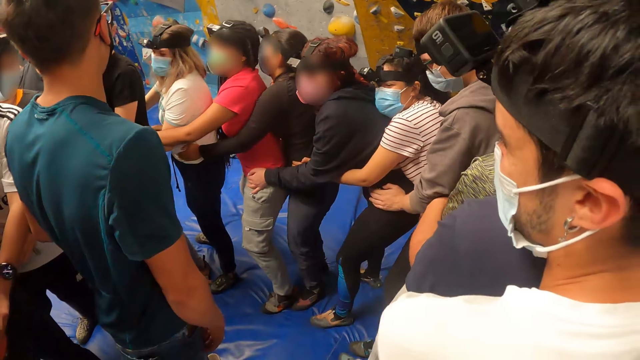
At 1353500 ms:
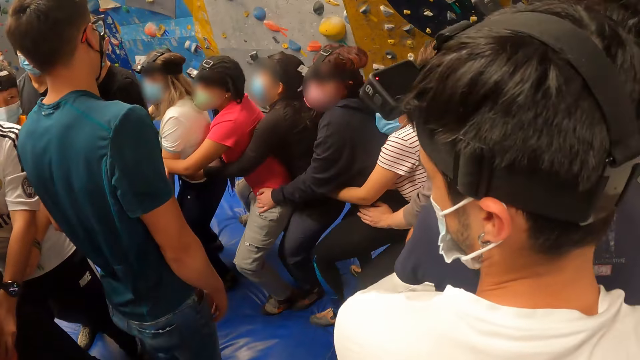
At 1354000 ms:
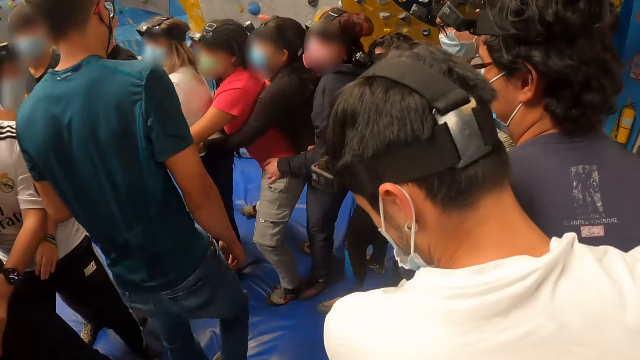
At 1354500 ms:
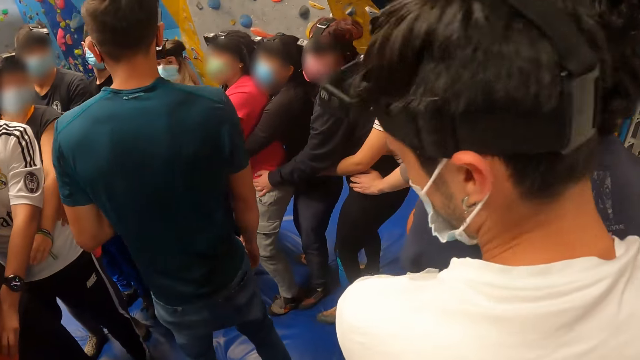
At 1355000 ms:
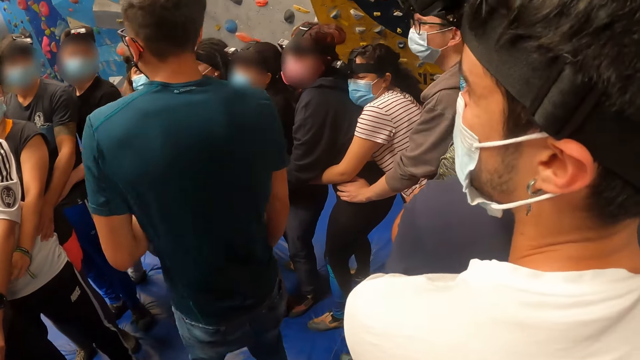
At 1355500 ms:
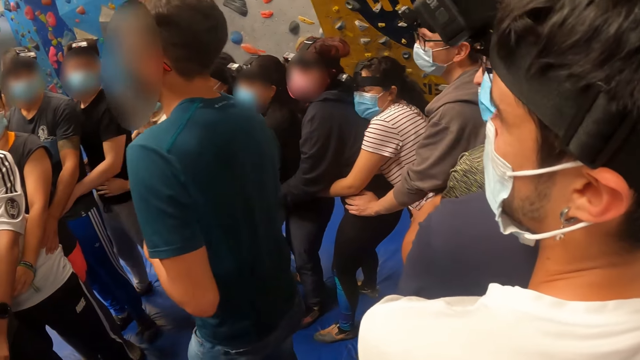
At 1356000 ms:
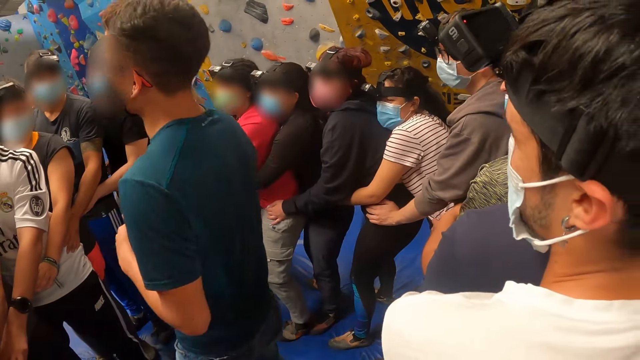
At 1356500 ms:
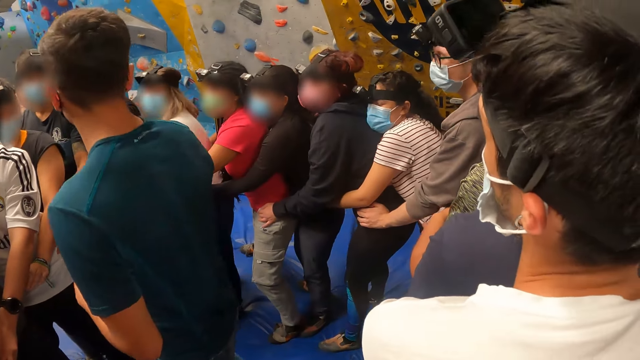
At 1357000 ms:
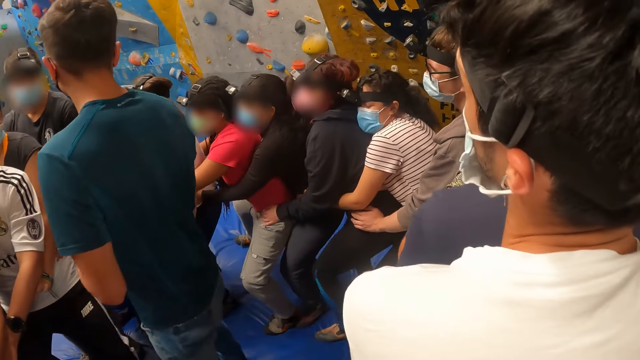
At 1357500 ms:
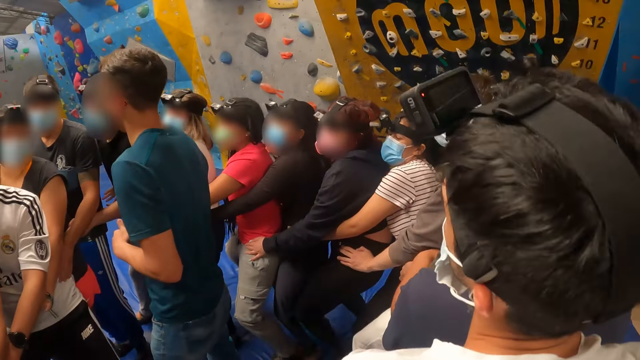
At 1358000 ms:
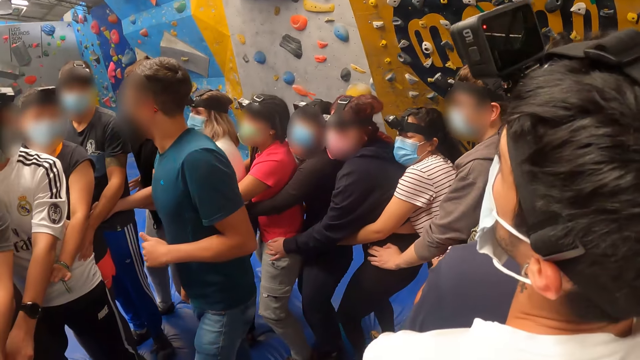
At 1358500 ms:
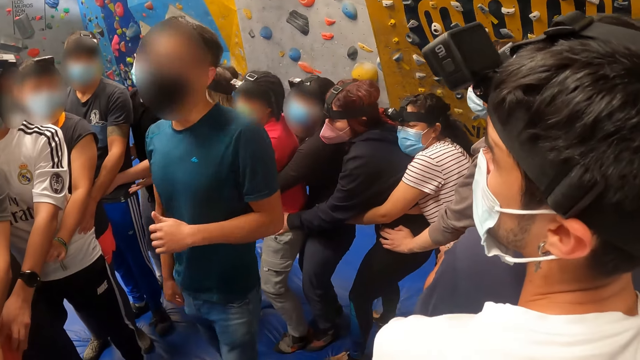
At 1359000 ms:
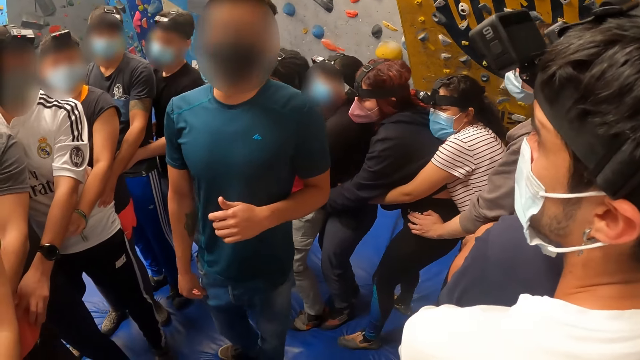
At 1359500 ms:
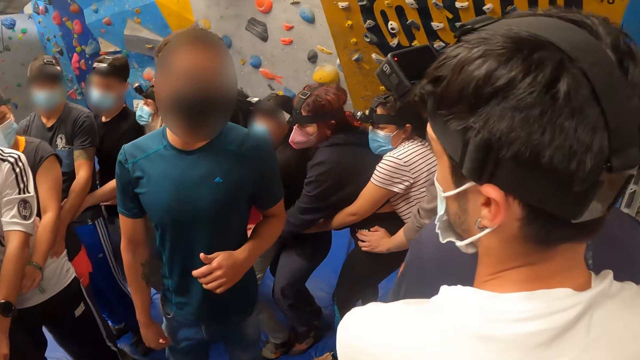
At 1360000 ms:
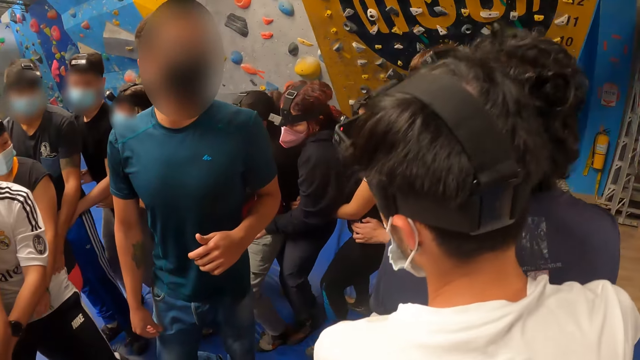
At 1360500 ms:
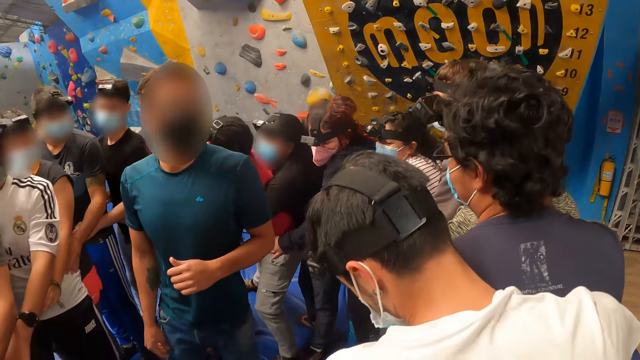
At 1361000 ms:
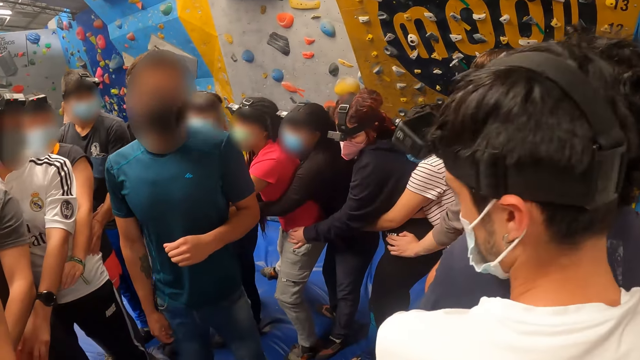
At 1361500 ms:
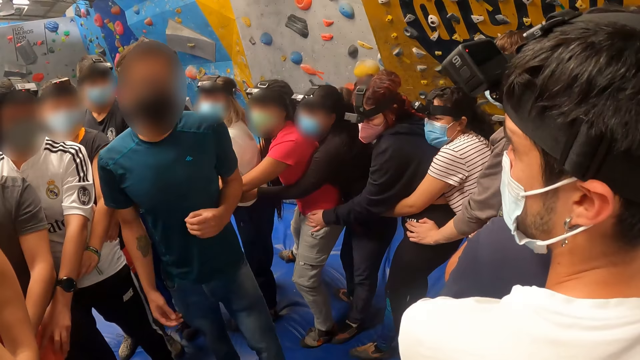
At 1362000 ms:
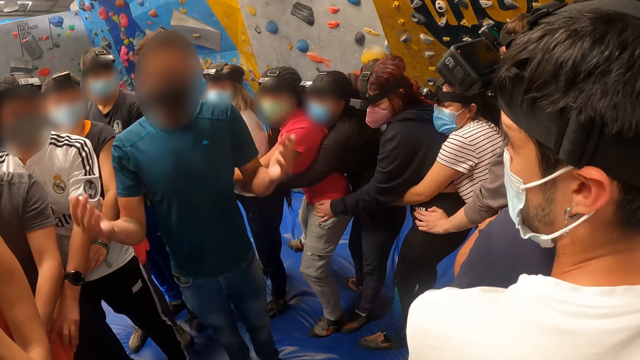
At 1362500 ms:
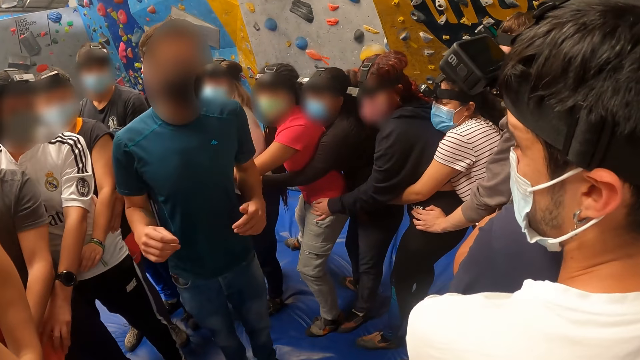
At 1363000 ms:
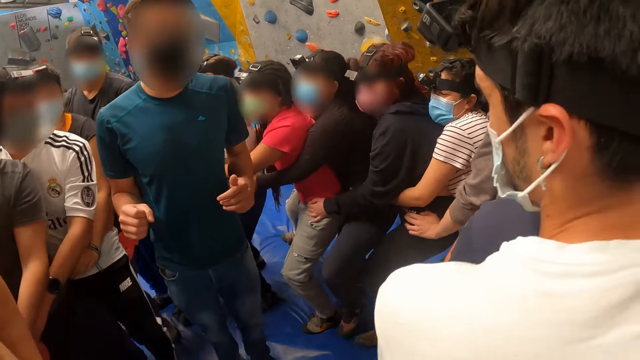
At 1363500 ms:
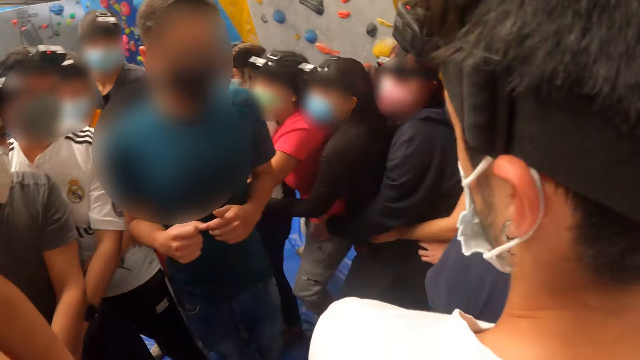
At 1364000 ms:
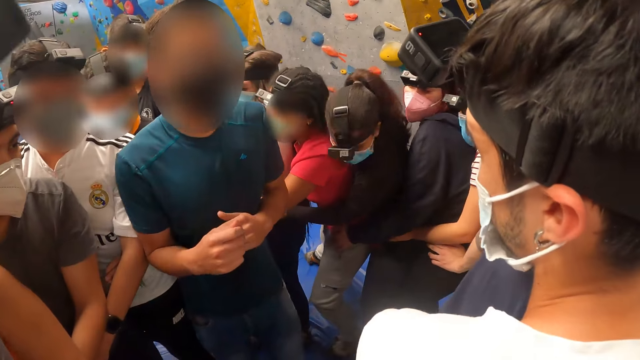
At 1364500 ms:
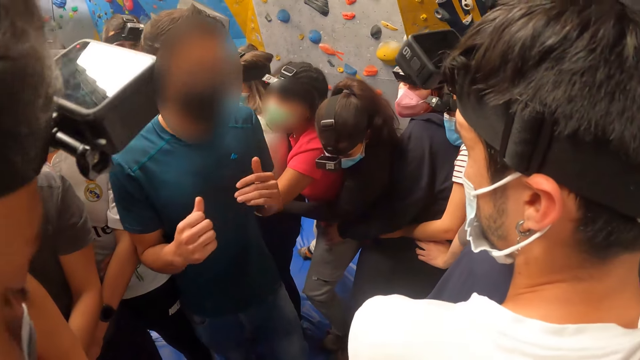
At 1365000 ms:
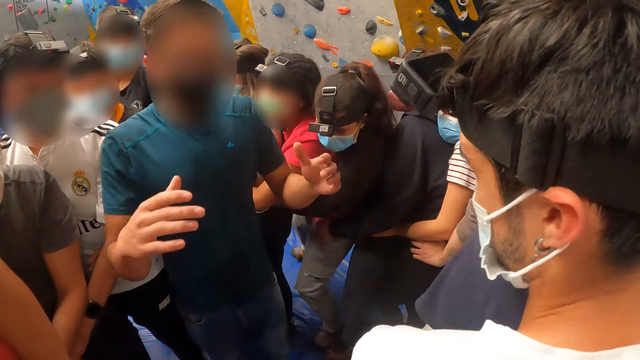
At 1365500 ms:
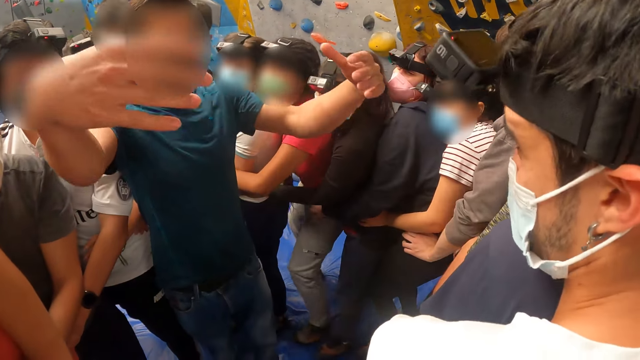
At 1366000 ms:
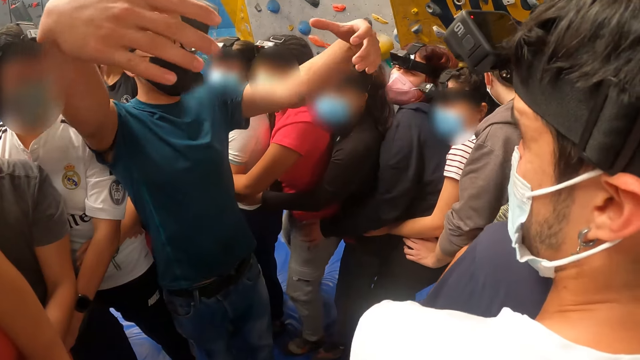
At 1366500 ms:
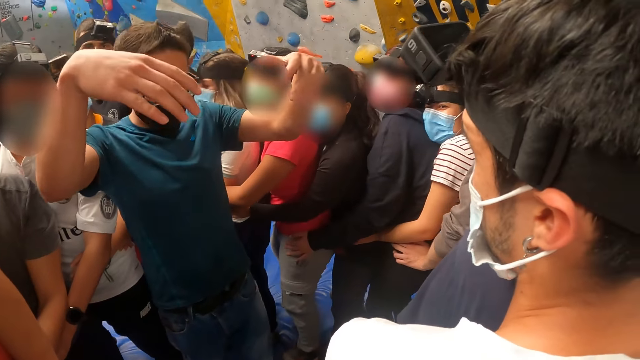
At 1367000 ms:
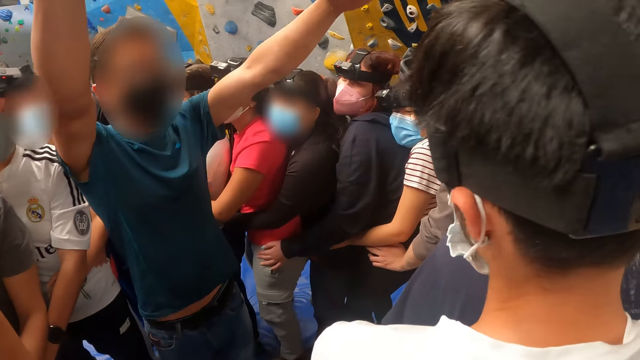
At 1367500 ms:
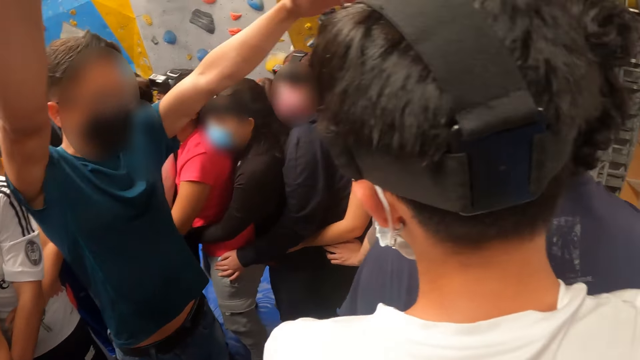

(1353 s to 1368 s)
The camera wearer moves. They look around. They move. They look around. They jump sideways to the left along with others in the gym. They move. They look around.

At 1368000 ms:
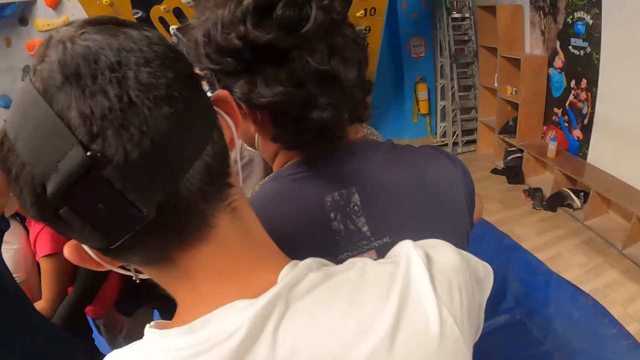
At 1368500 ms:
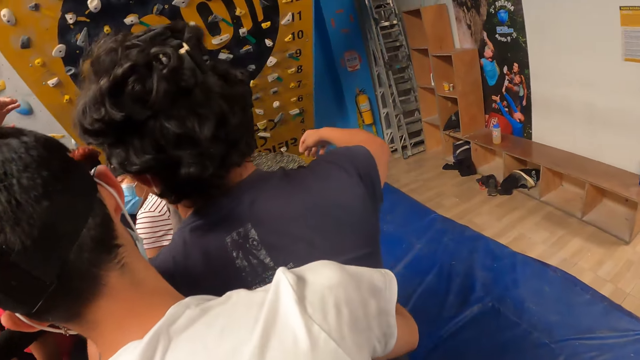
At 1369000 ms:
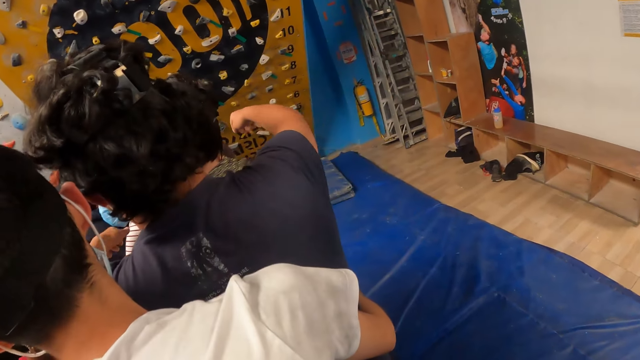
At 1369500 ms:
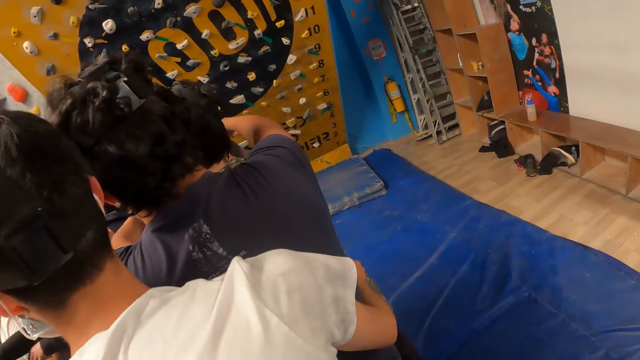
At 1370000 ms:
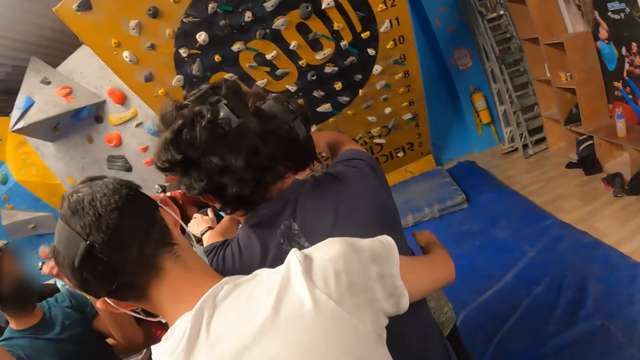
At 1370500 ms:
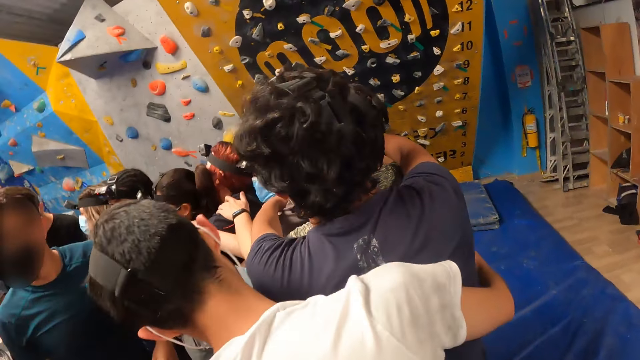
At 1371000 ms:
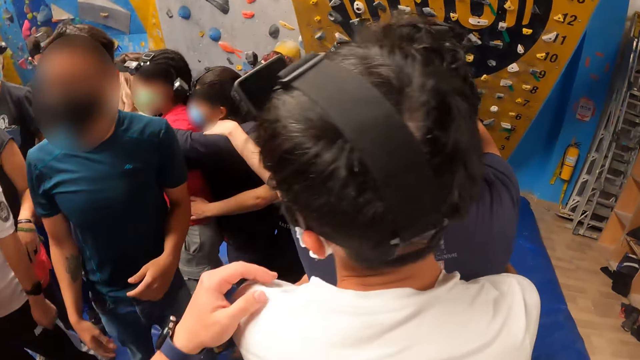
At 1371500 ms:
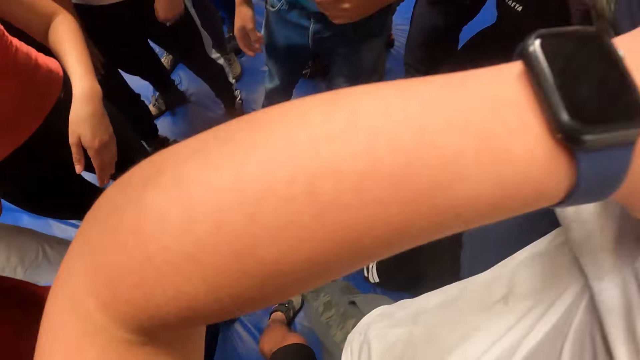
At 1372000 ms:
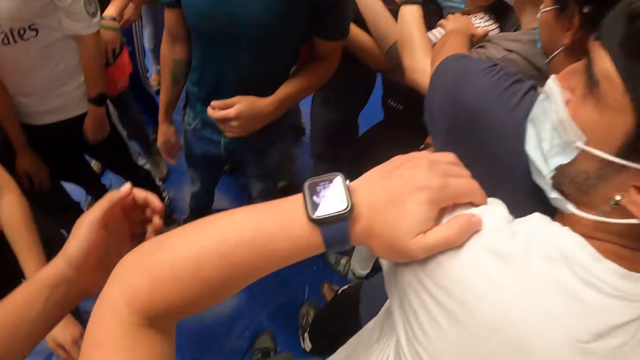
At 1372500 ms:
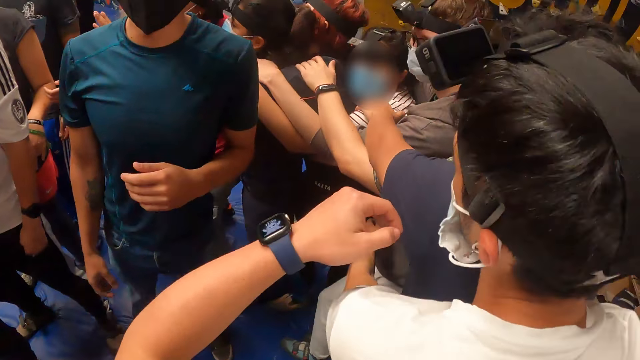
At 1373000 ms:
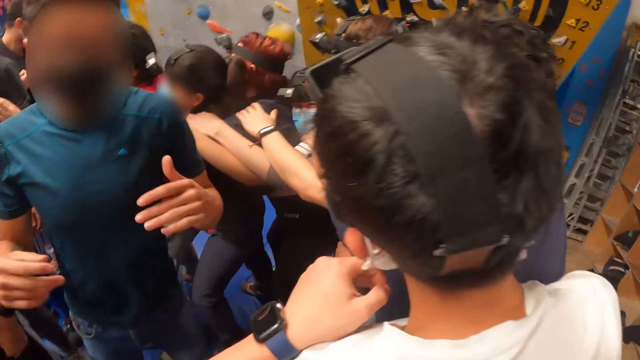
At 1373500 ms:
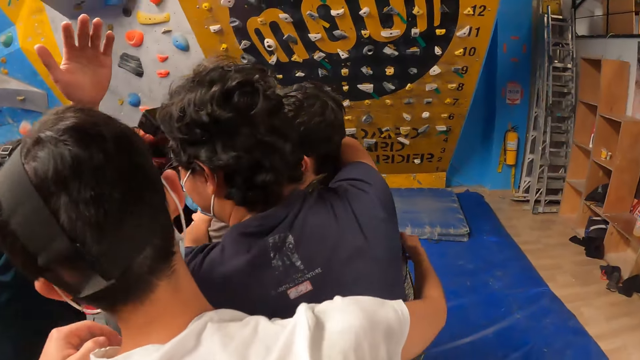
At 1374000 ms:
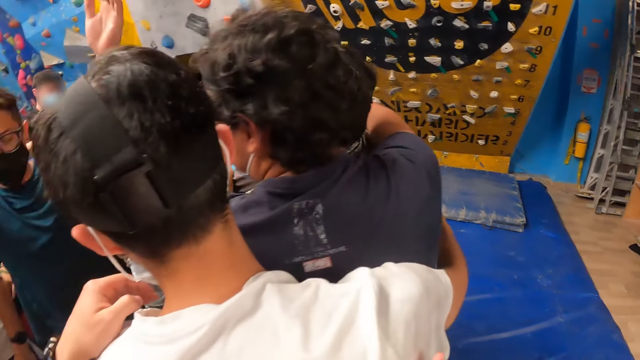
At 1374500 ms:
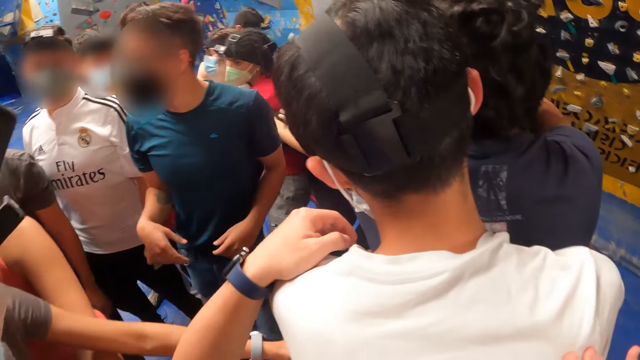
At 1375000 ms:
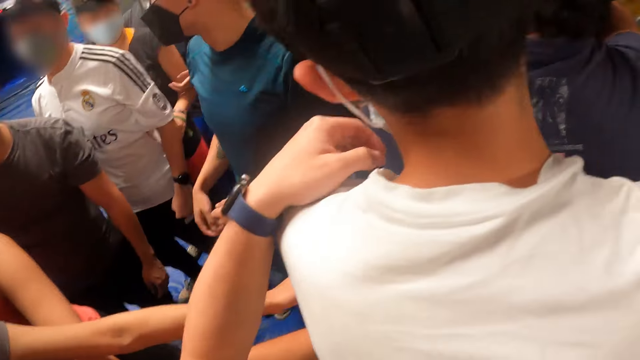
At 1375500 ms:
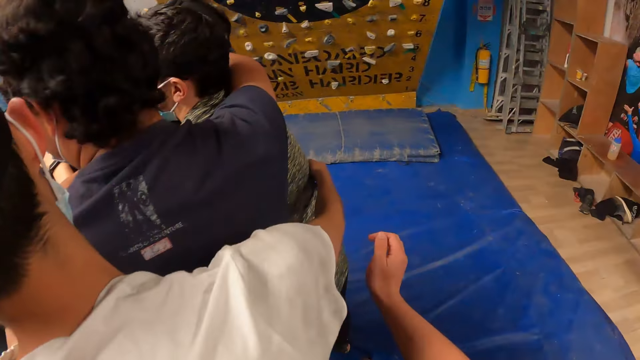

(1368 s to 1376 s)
The camera wearer puts his left hand on a shoulder of a man.
